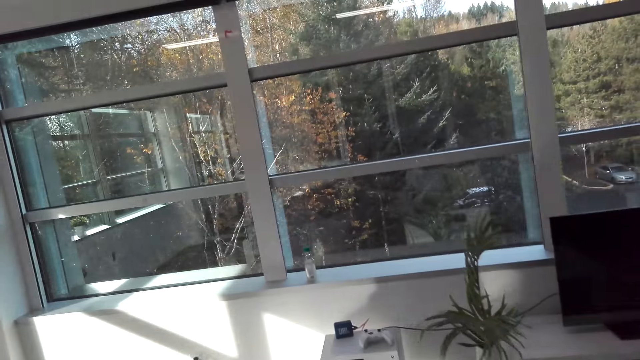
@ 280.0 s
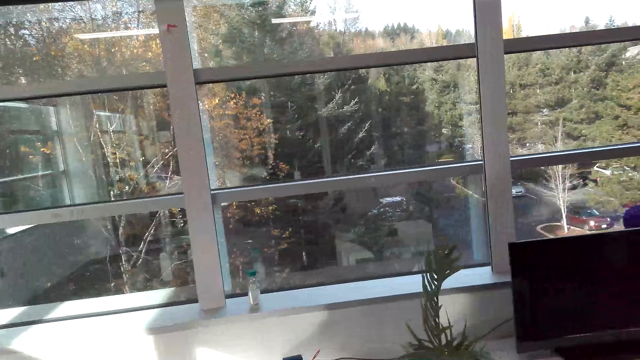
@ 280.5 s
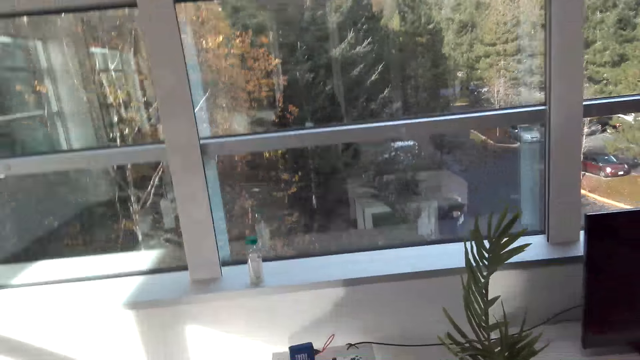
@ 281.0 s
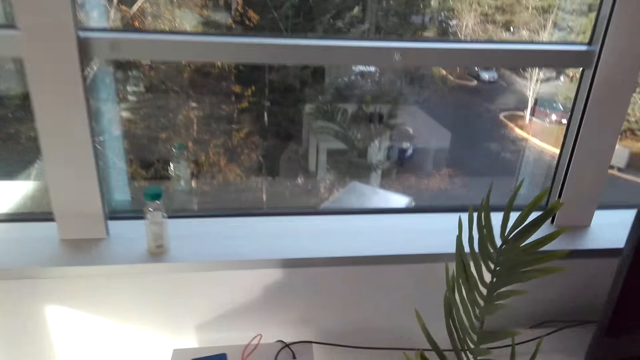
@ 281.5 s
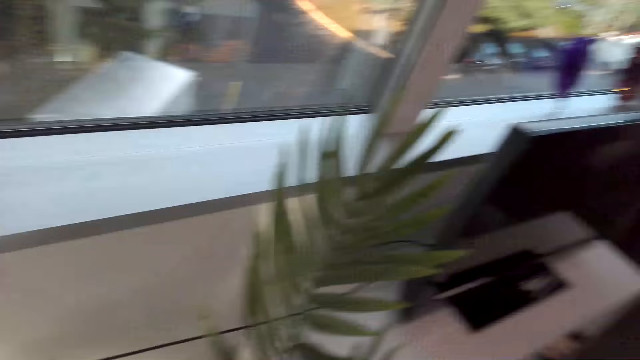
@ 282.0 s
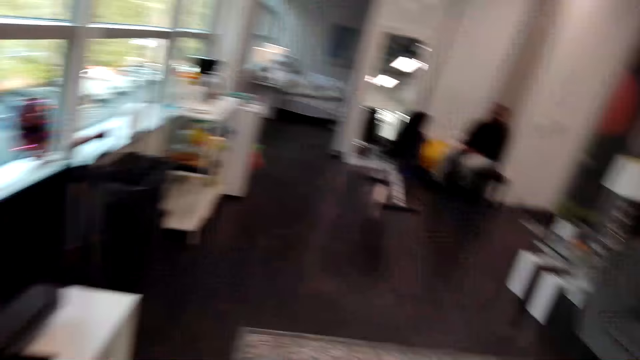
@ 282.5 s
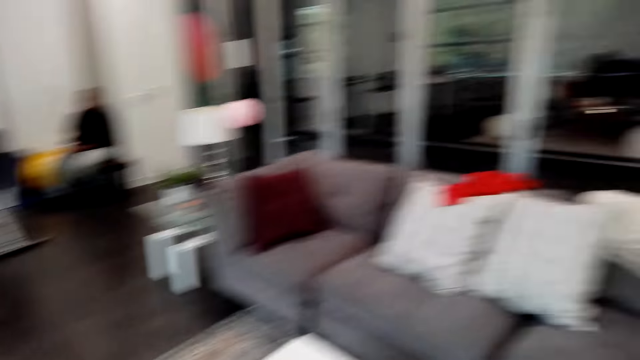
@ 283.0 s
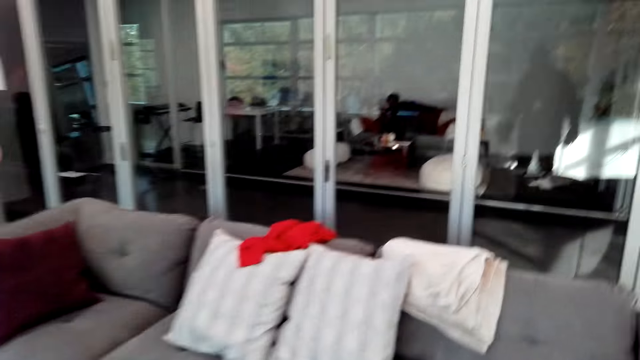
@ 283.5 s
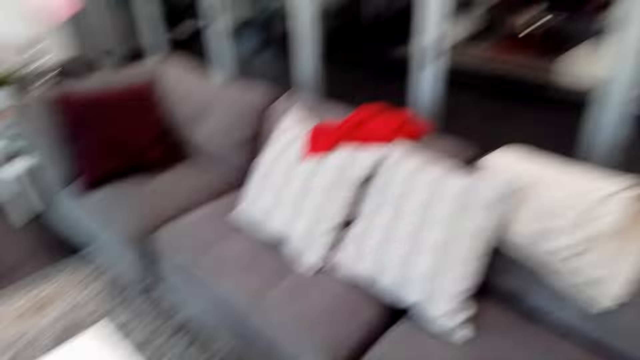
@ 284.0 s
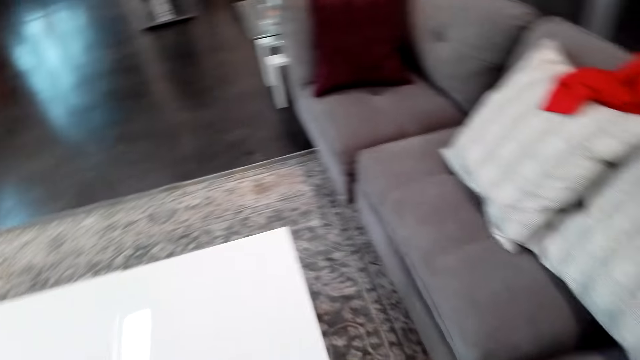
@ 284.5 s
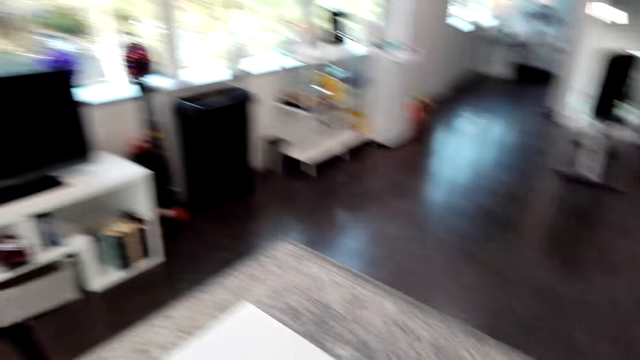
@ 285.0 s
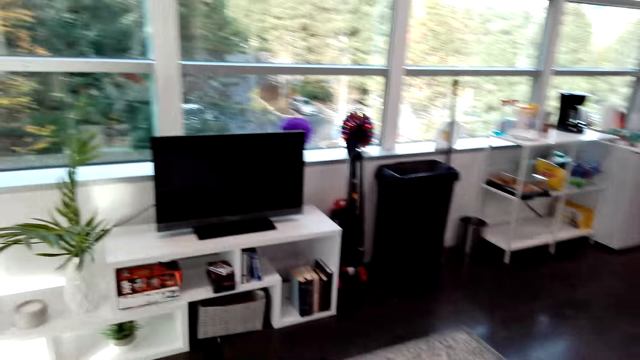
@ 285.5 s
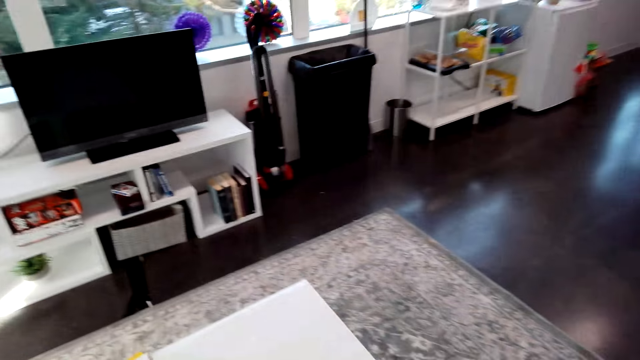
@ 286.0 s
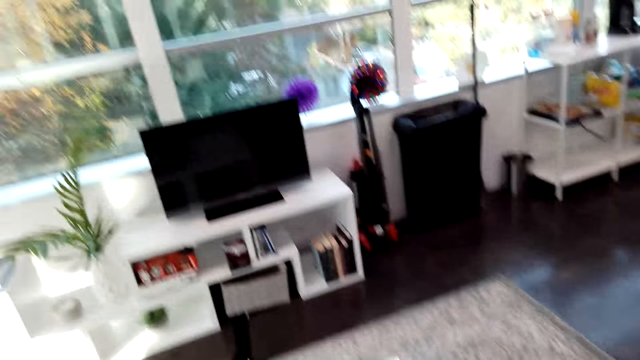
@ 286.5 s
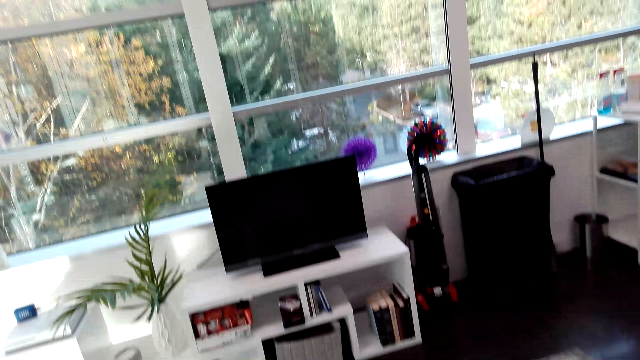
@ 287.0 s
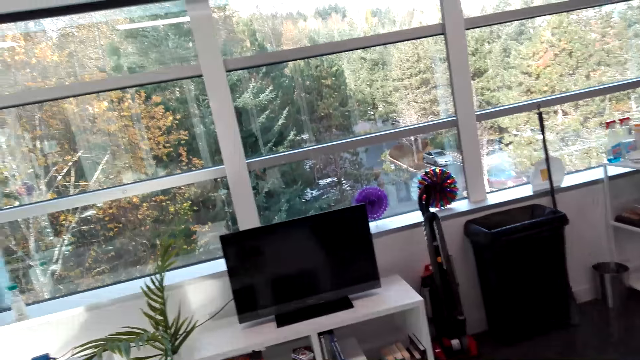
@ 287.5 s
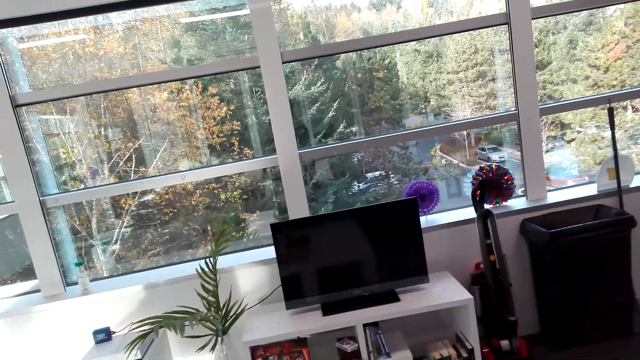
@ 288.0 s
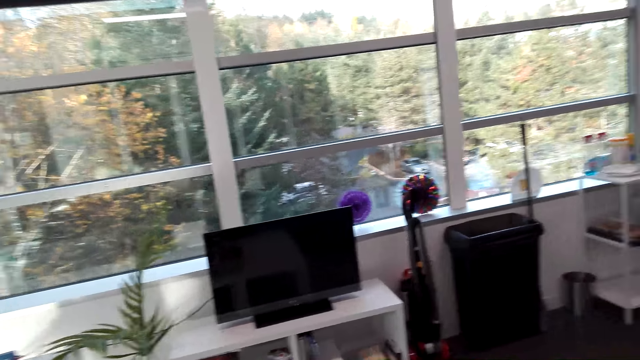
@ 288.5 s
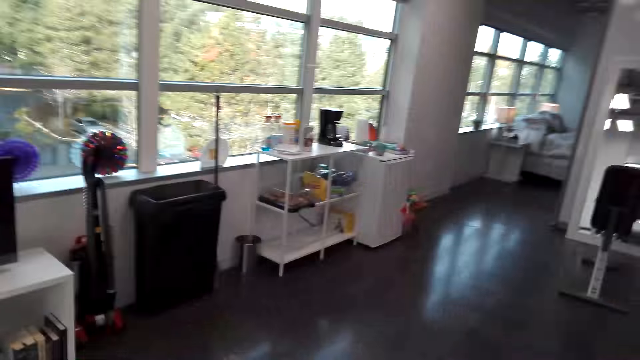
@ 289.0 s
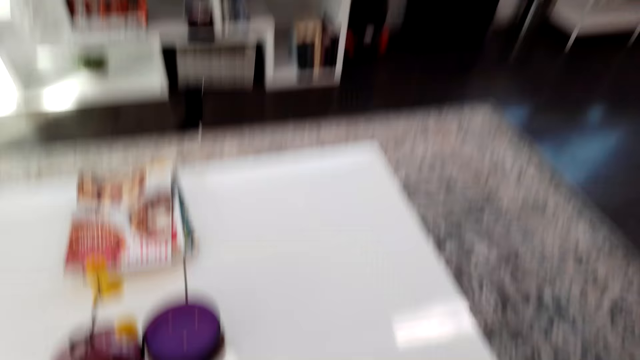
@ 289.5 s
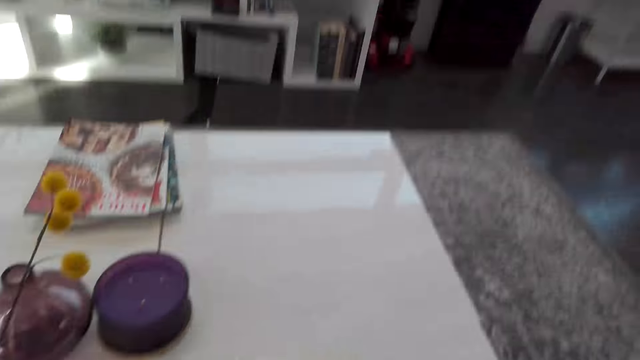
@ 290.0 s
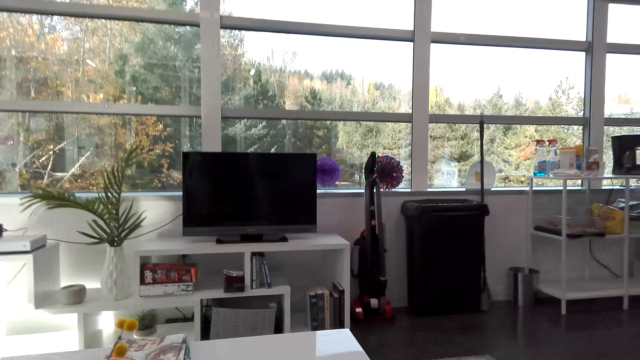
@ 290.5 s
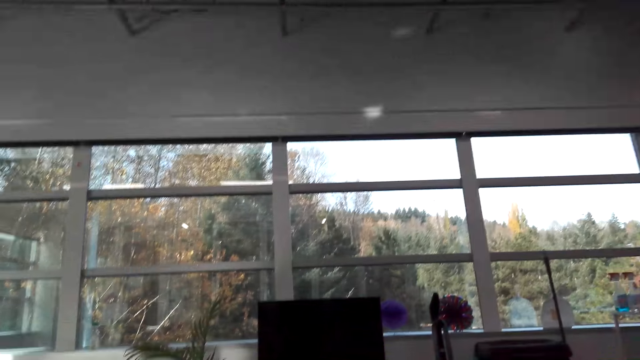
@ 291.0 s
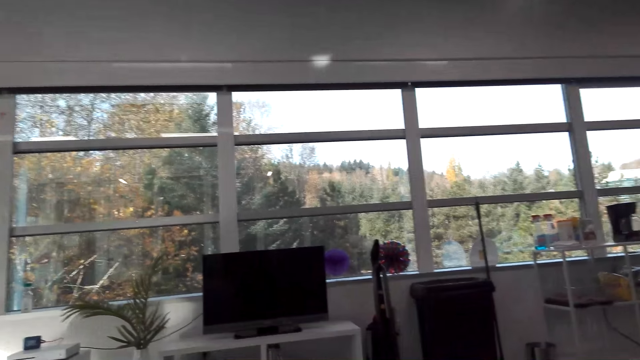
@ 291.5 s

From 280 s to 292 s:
The camera wearer talks. A person talks. The camera wearer stares at the room and sits on the couch.

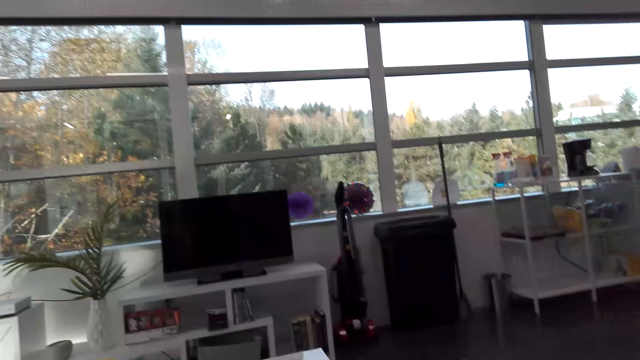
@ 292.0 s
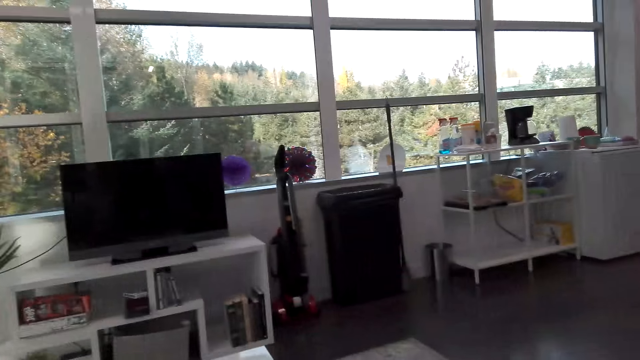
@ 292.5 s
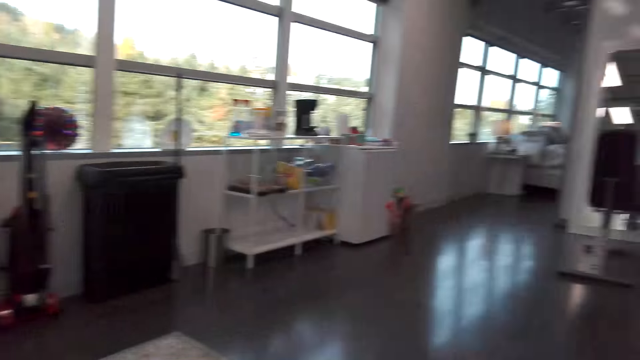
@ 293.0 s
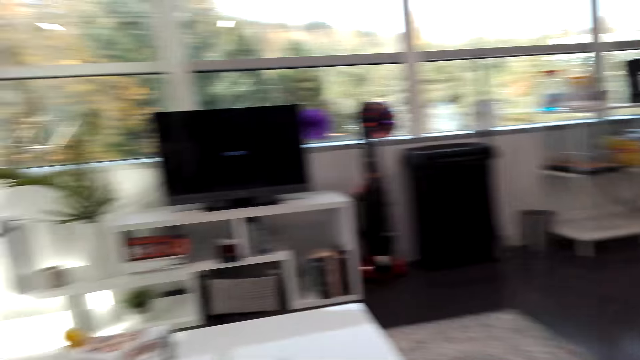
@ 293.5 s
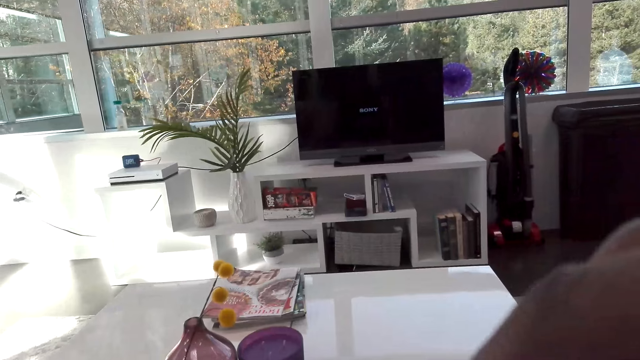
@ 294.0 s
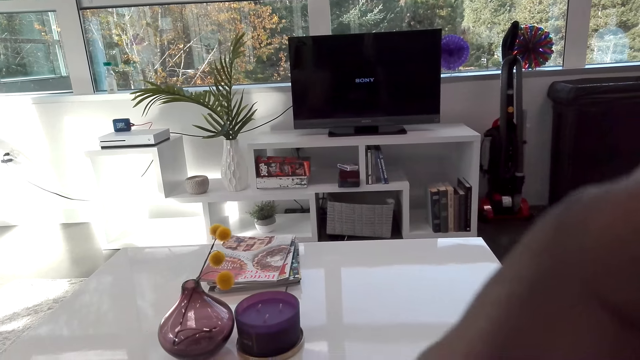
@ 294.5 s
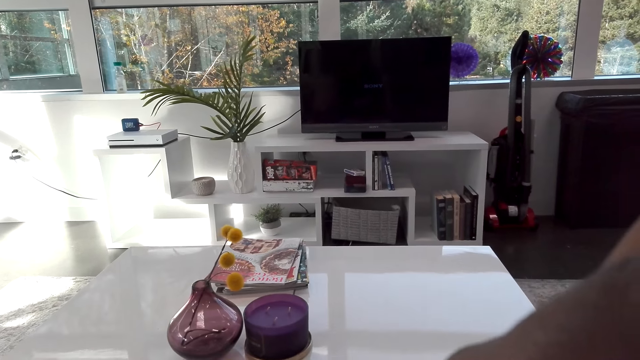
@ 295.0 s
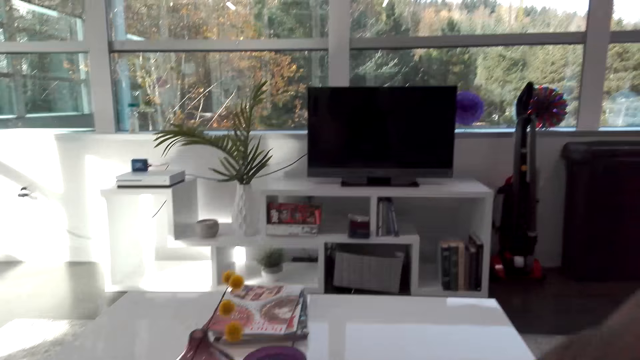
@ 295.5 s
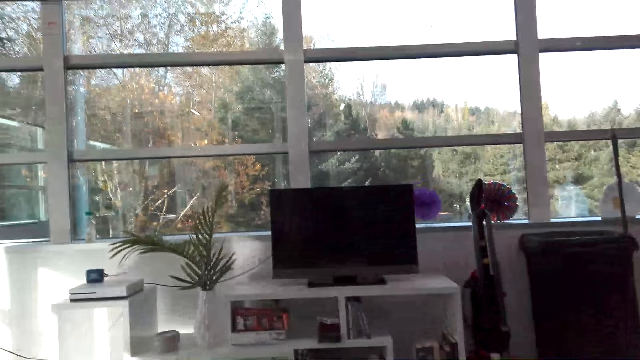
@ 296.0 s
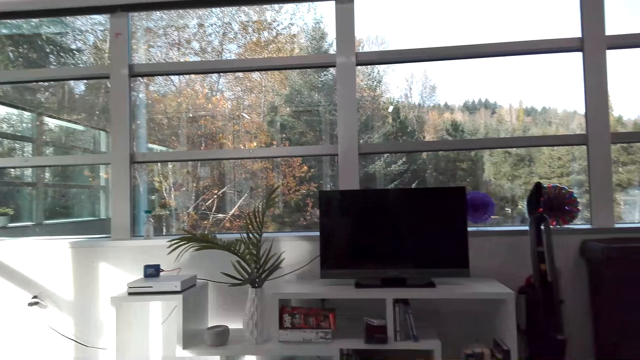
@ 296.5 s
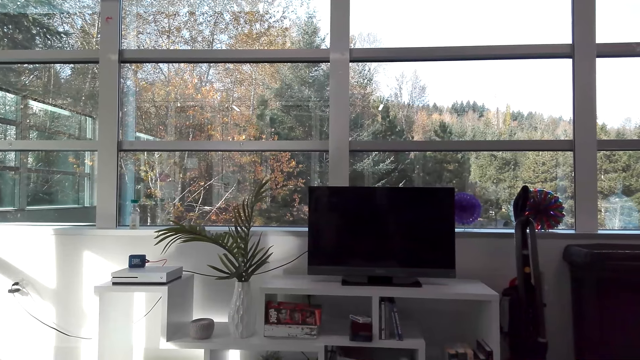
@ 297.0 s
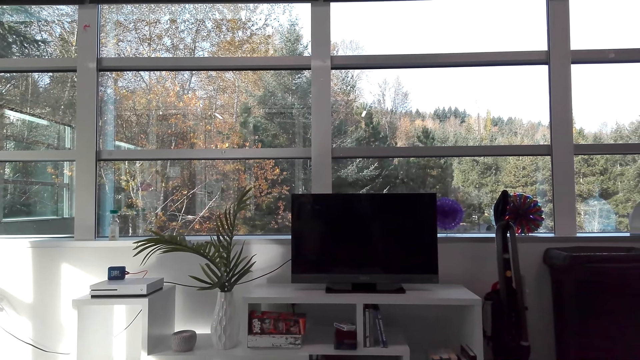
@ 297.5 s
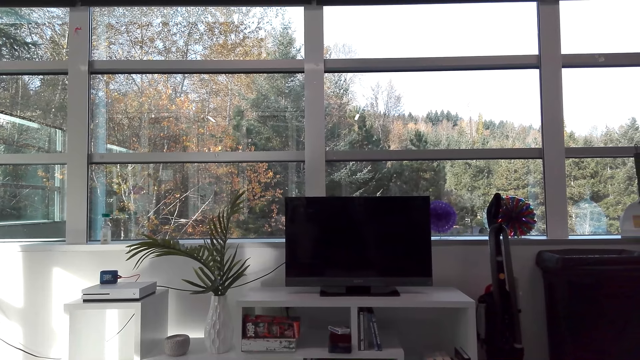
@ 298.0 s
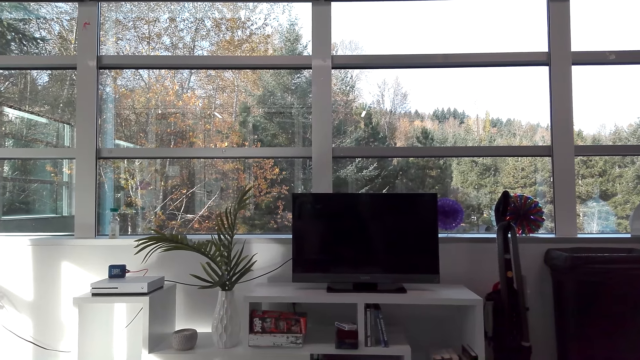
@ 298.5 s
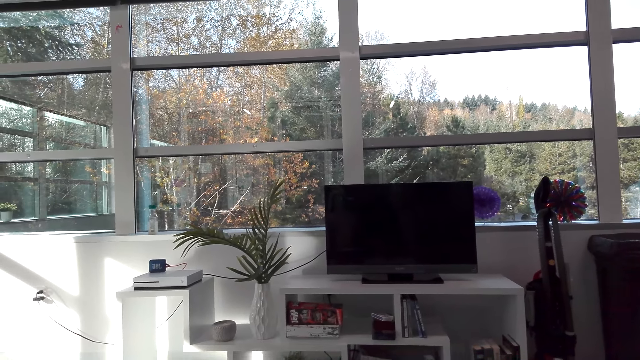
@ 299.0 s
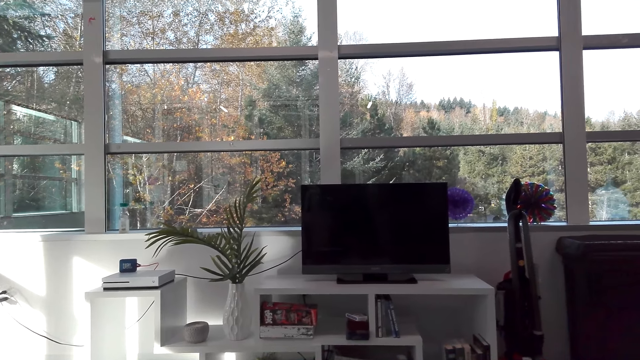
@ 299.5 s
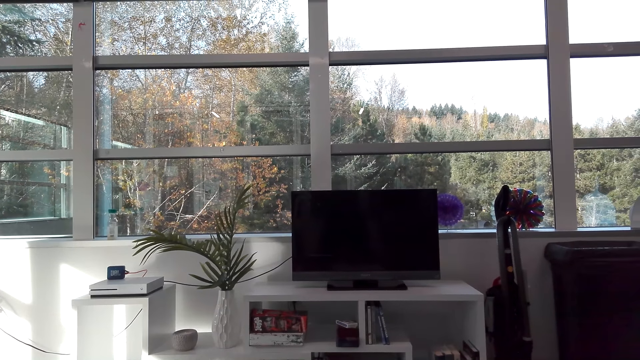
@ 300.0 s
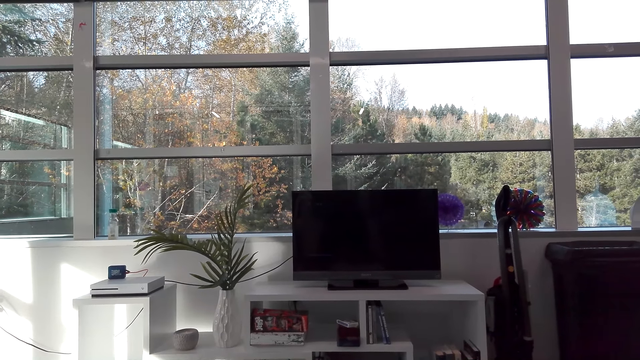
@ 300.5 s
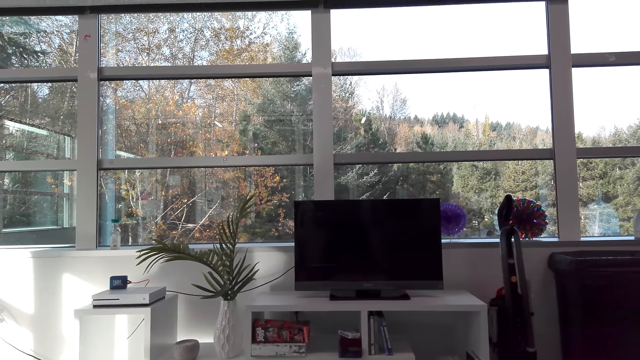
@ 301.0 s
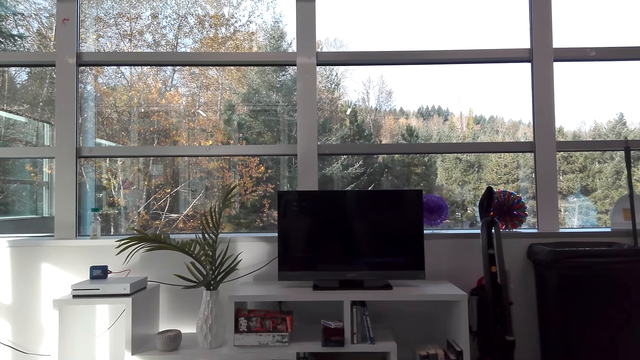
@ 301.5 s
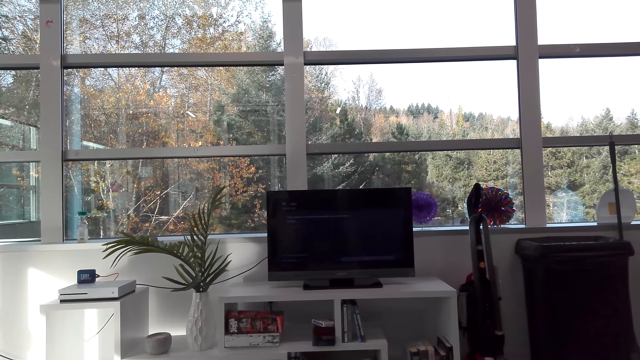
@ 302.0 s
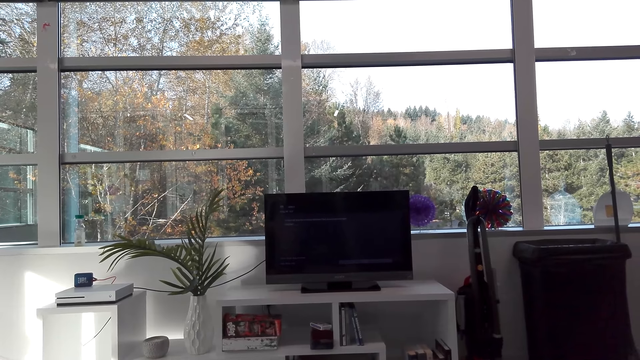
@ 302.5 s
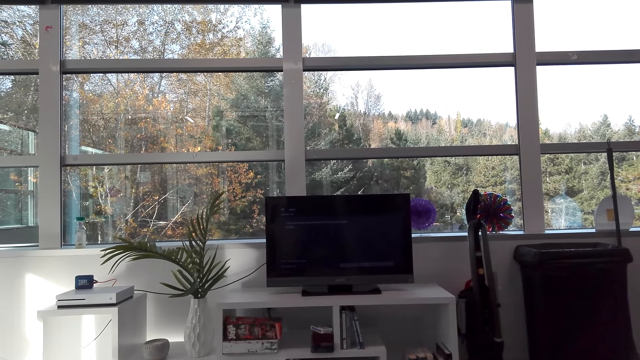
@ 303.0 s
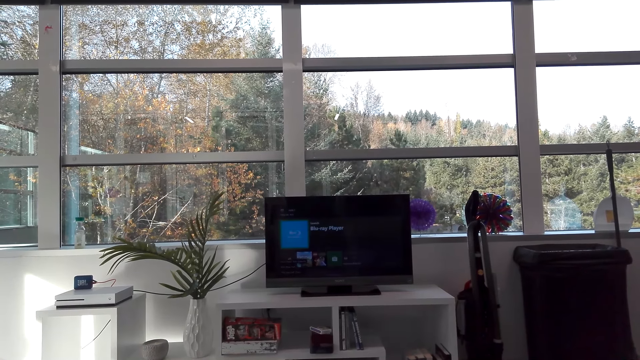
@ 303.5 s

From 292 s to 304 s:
The camera wearer laughs and stares at the floor. They look around and touch something. They stare at the television and turn on the television.
